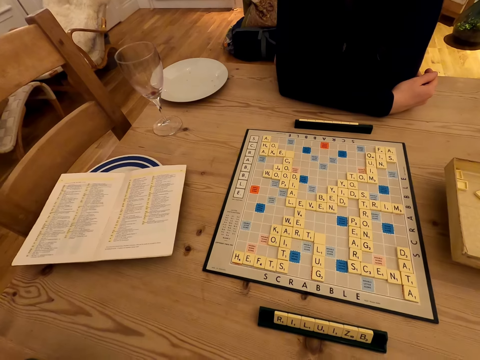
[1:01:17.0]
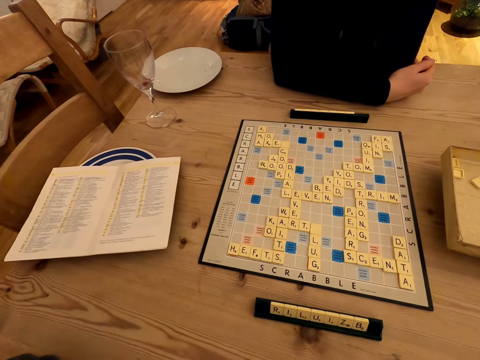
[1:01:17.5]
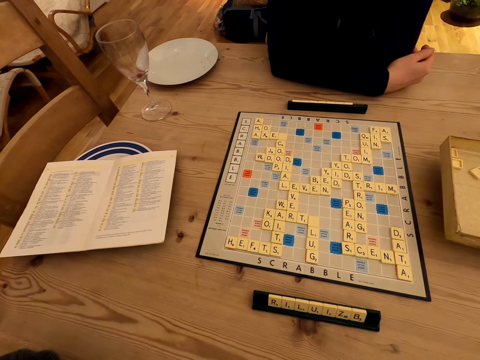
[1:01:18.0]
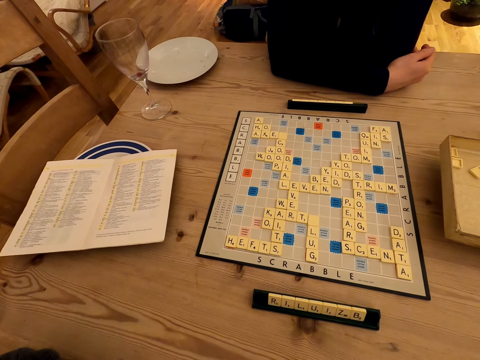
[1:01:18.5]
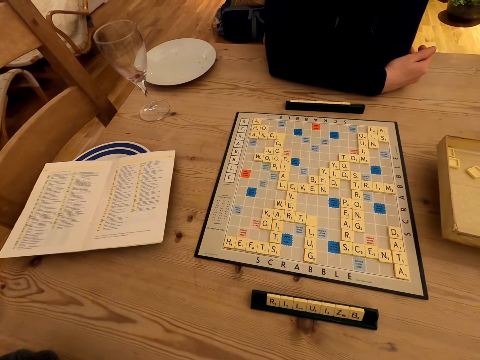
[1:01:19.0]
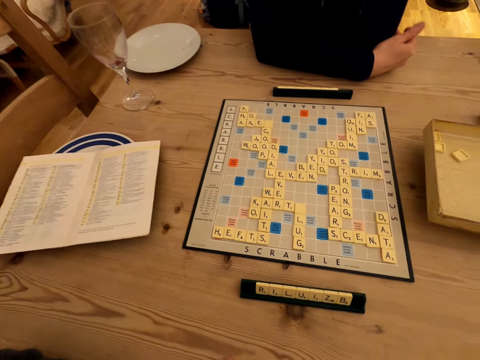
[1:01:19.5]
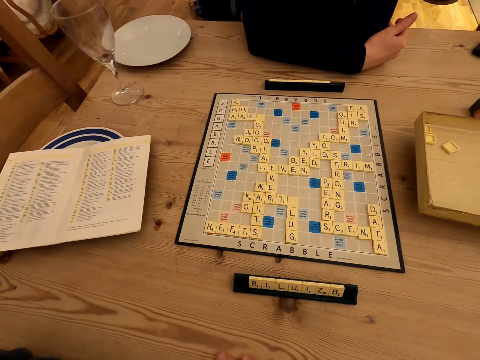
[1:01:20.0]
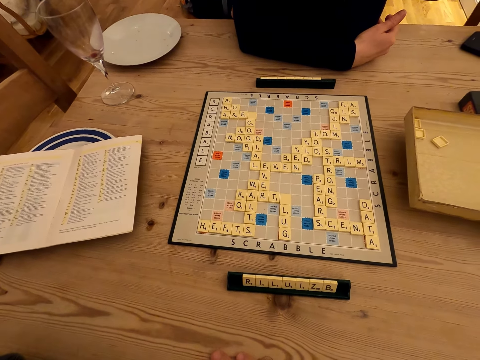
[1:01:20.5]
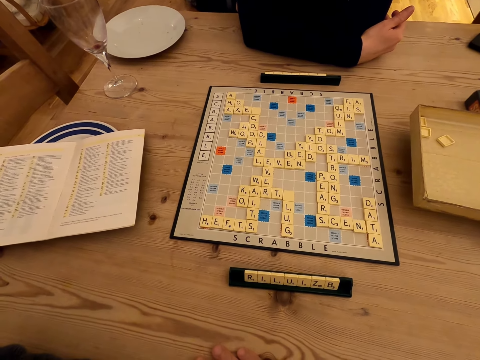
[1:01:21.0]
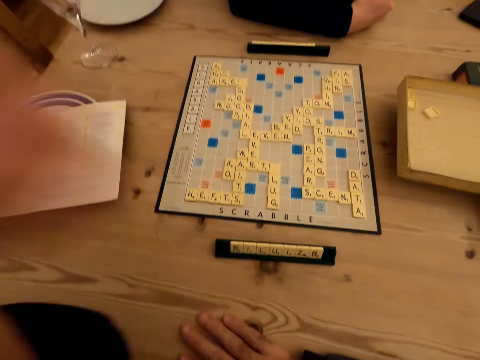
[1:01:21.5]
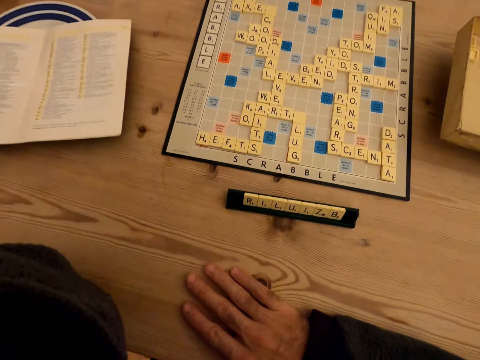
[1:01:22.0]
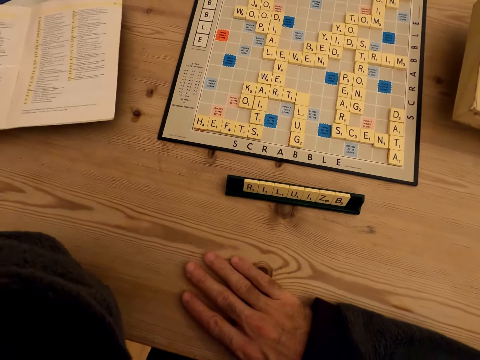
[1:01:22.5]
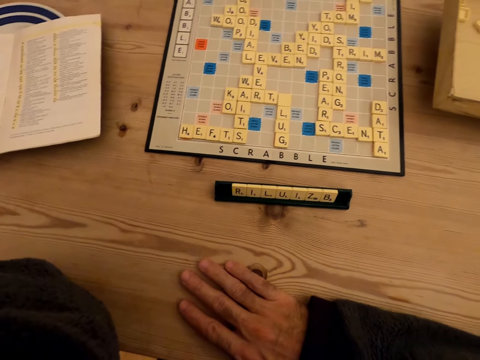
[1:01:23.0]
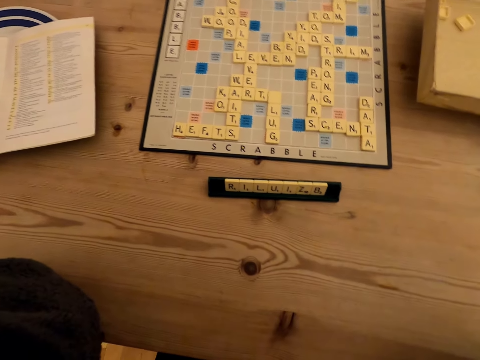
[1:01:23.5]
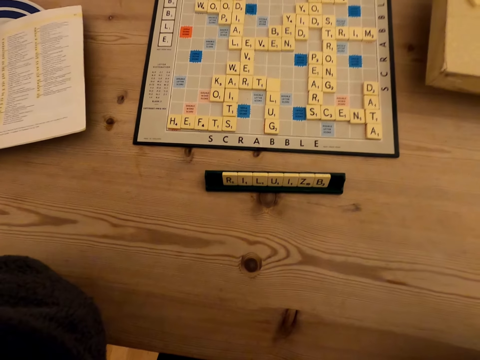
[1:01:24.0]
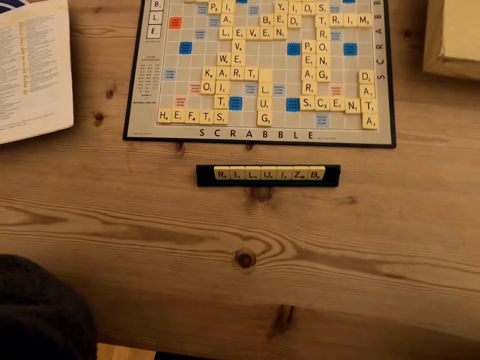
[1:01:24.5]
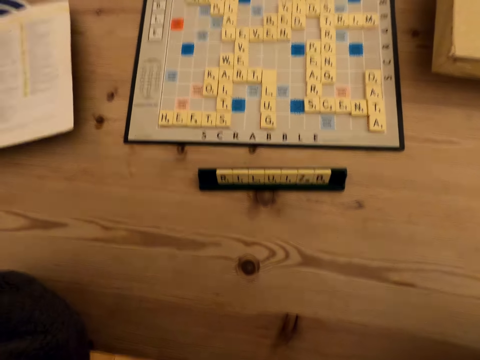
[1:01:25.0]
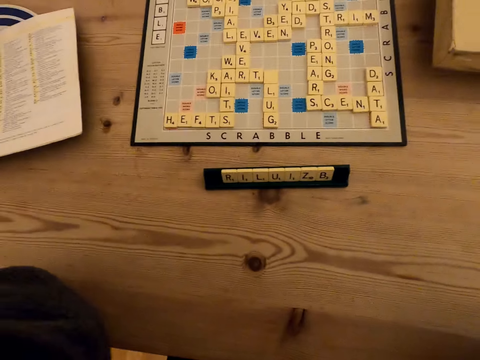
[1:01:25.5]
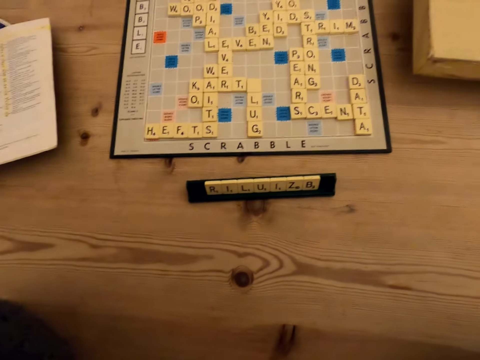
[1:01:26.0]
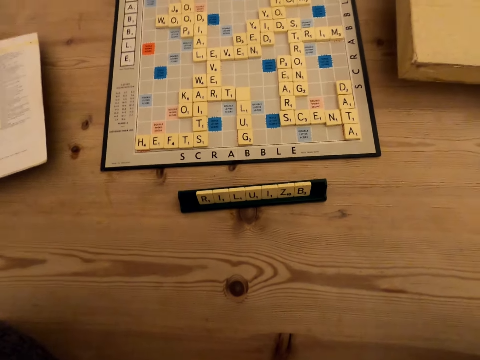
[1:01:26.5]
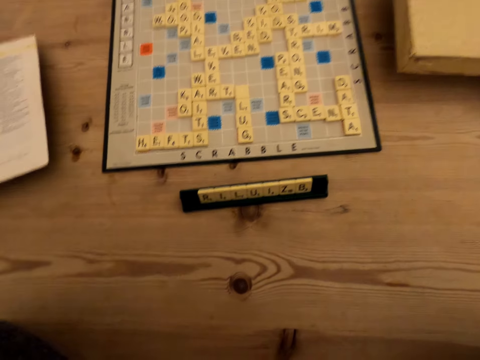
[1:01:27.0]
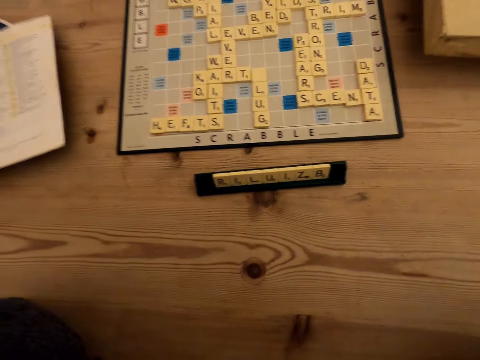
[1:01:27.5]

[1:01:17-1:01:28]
A woman watches the scrabble board and sings.

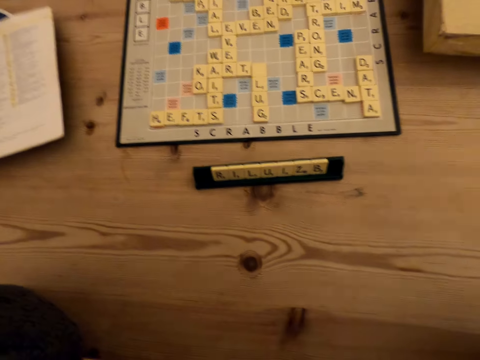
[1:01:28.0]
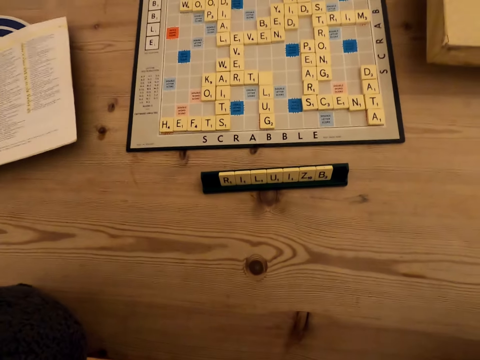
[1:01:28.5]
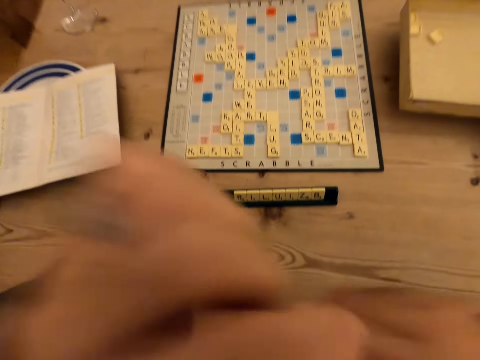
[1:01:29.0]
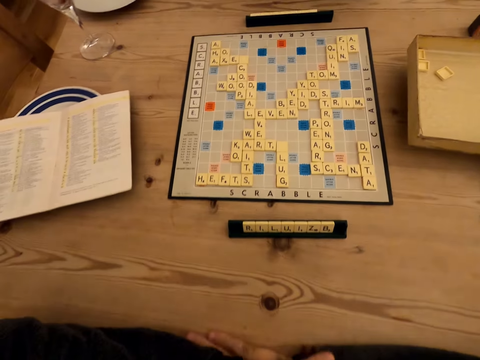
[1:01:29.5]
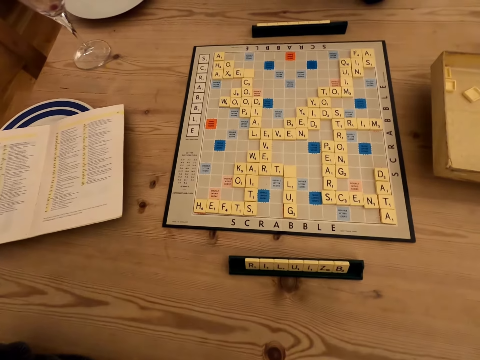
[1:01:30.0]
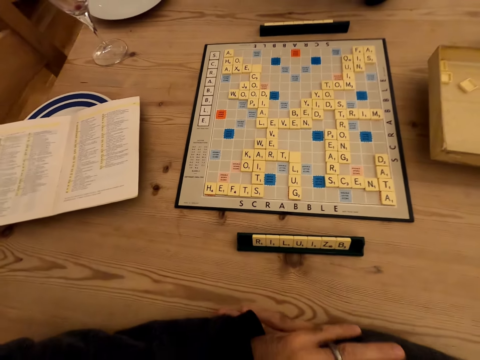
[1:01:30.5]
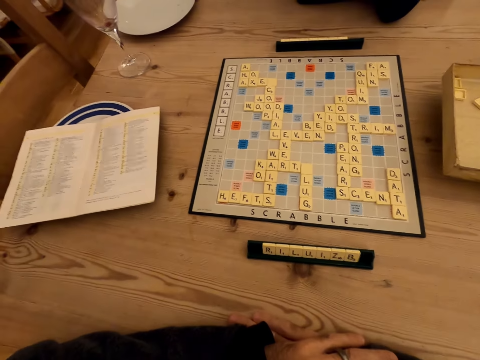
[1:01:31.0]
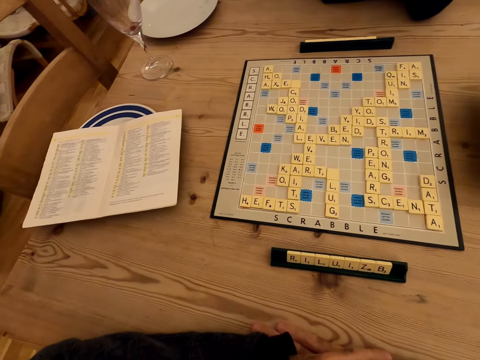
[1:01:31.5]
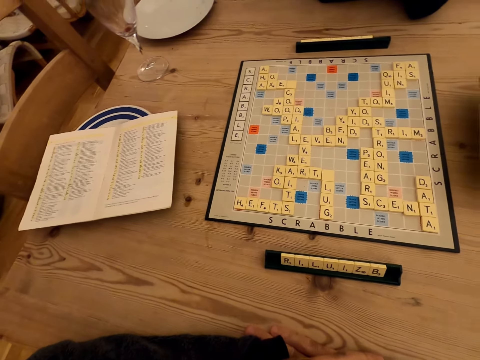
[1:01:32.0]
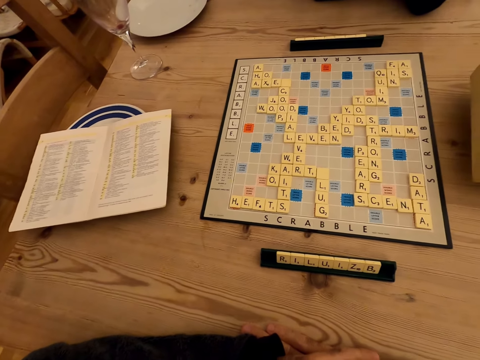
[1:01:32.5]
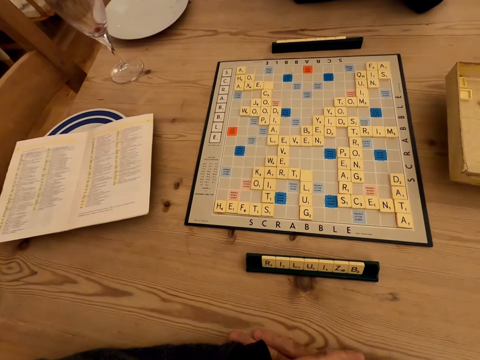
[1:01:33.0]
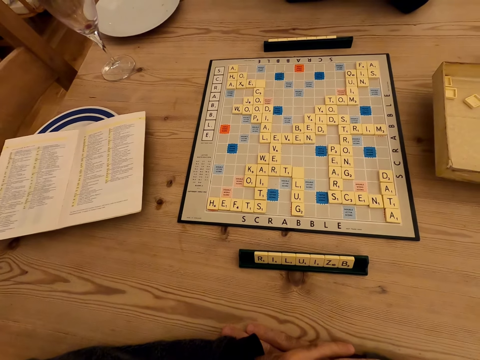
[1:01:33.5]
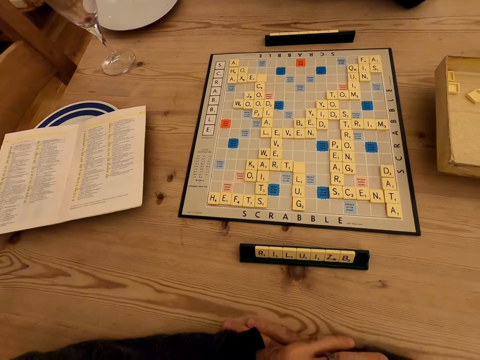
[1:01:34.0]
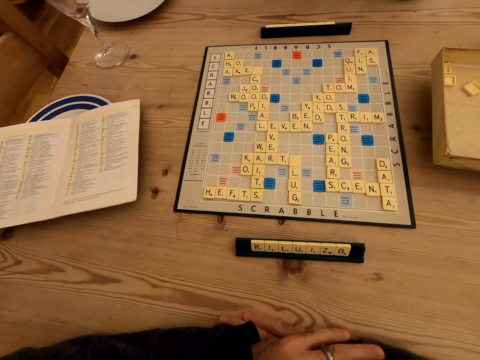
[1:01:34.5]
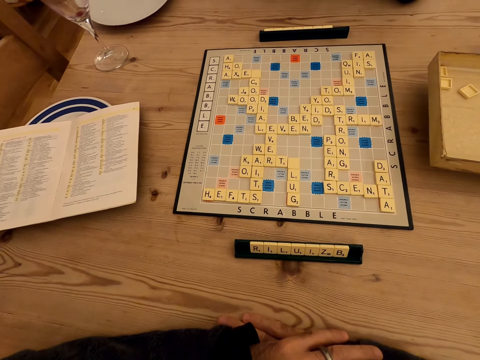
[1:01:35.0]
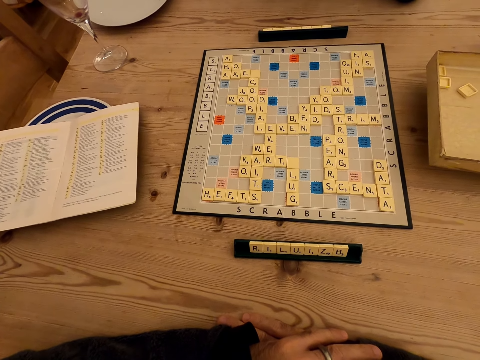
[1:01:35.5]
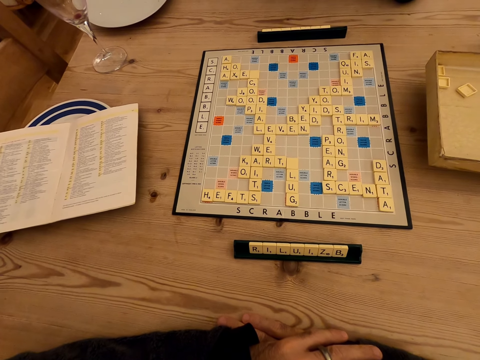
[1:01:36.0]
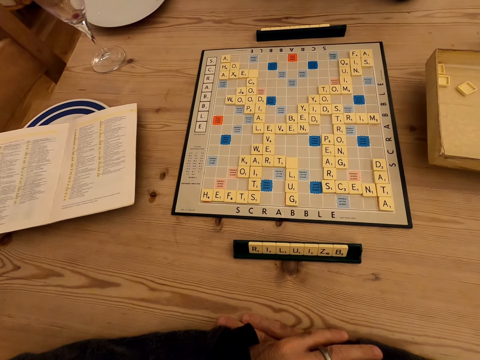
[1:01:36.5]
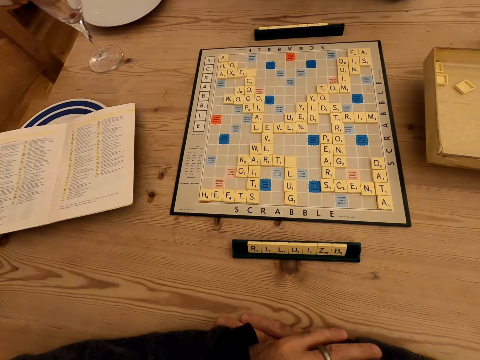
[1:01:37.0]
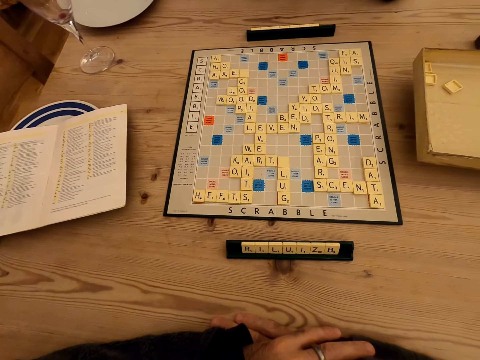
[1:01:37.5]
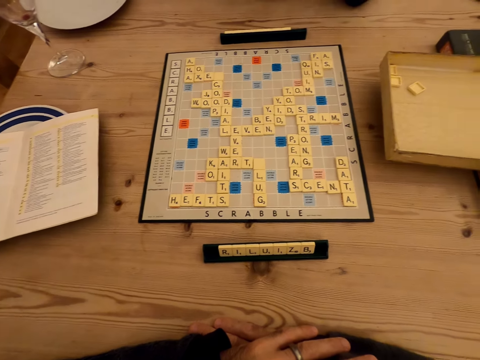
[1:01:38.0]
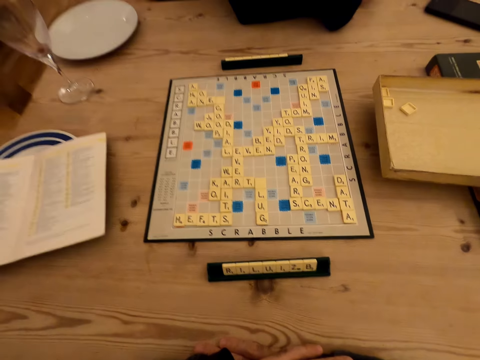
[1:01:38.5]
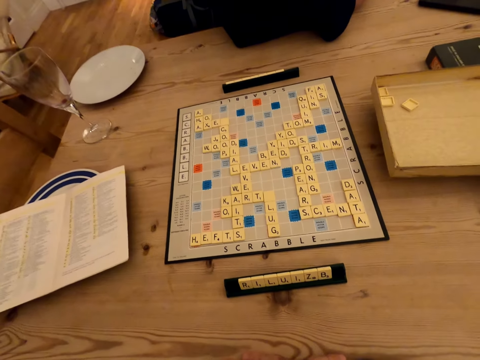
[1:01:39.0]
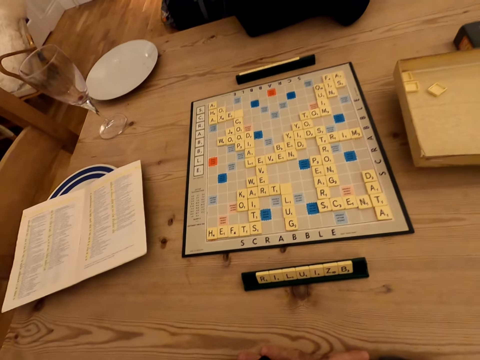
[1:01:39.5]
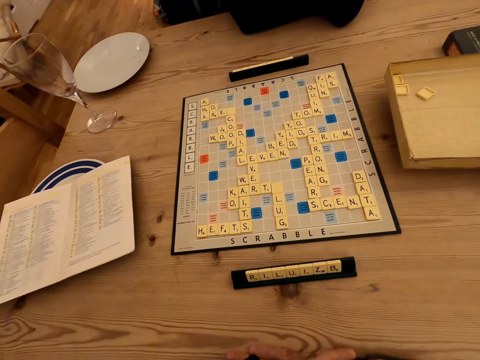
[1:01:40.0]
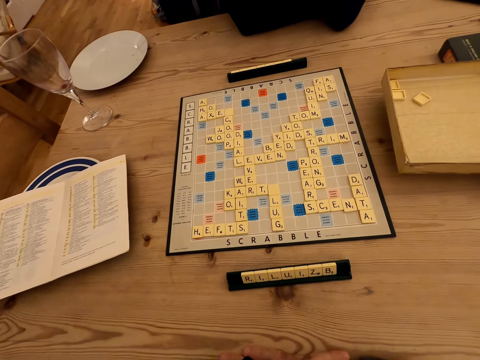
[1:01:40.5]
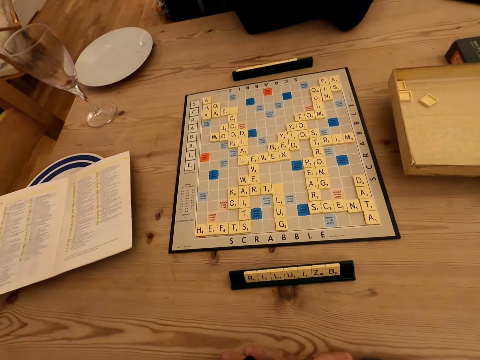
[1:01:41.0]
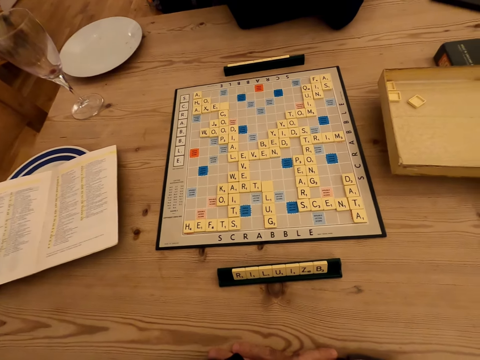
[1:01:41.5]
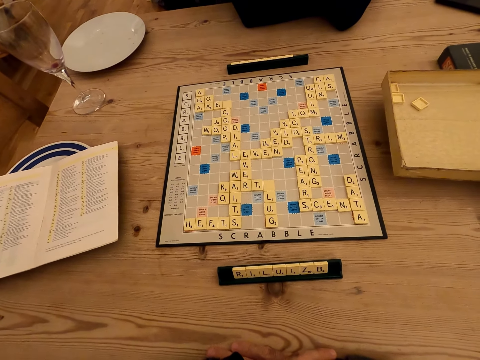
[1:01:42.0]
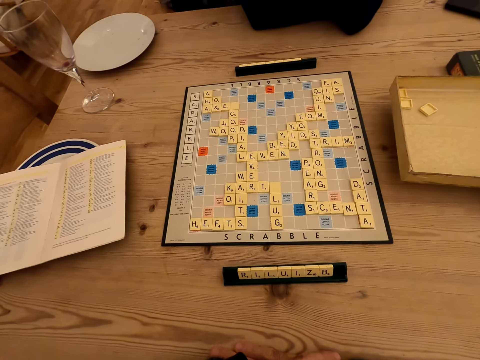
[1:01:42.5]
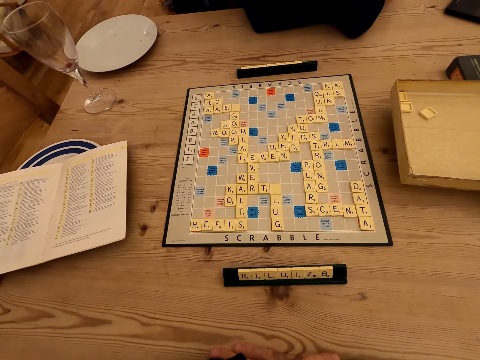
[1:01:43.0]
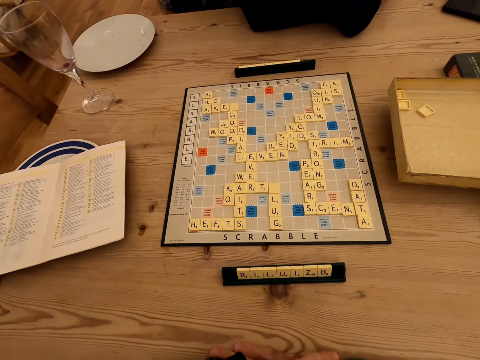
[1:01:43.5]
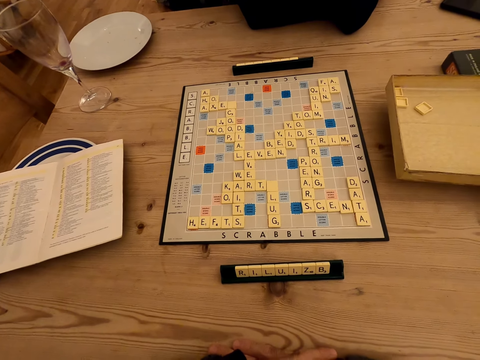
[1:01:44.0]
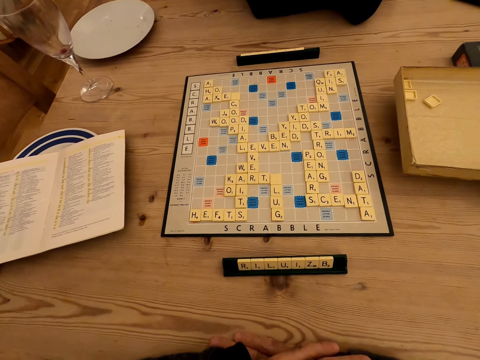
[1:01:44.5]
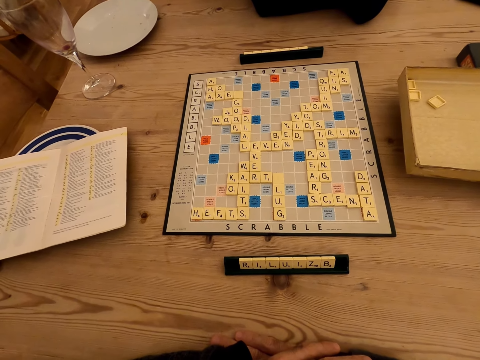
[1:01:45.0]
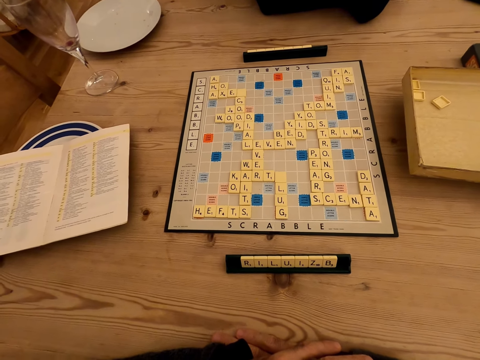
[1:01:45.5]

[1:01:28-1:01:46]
The camera wearer folds arms and watches the scrabble board. A woman converses with the camera wearer. The camera wearer responds to the woman.
